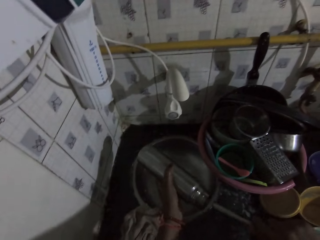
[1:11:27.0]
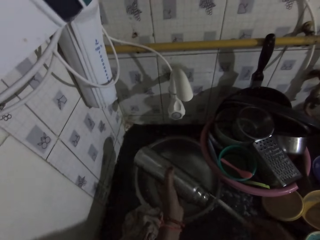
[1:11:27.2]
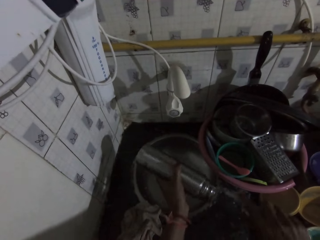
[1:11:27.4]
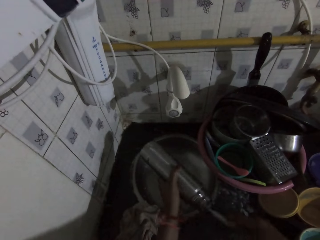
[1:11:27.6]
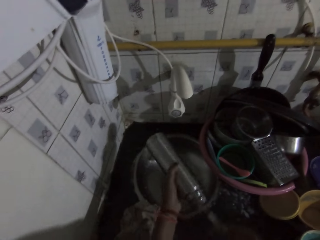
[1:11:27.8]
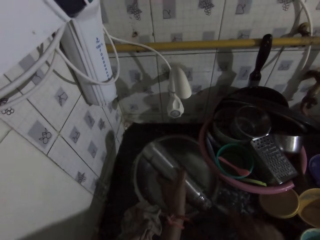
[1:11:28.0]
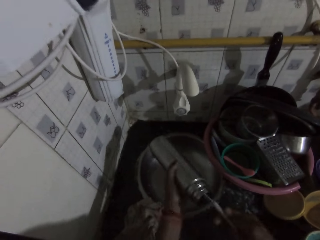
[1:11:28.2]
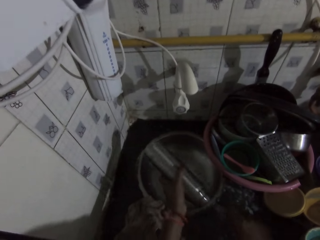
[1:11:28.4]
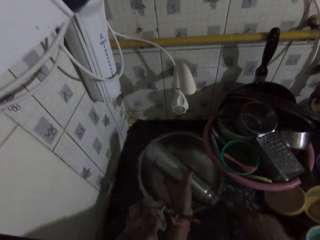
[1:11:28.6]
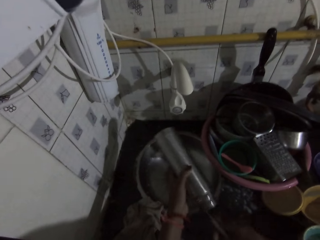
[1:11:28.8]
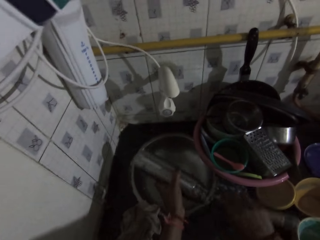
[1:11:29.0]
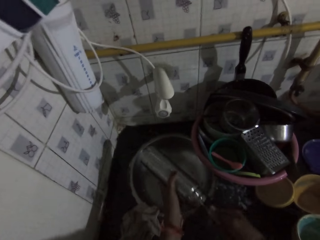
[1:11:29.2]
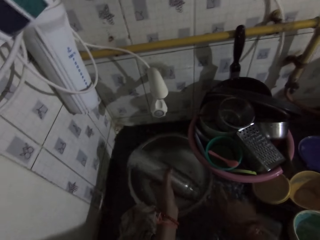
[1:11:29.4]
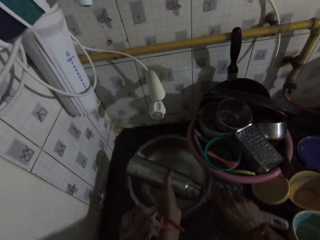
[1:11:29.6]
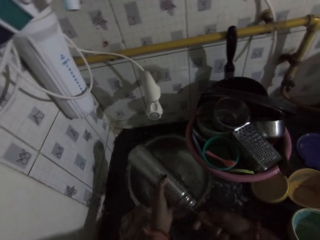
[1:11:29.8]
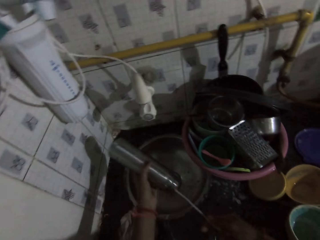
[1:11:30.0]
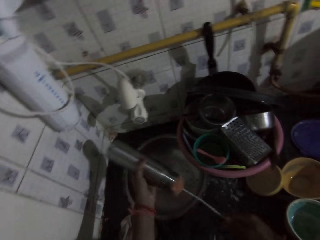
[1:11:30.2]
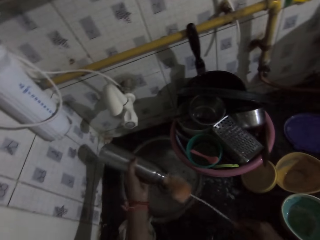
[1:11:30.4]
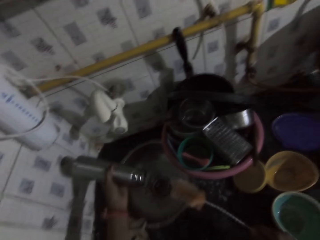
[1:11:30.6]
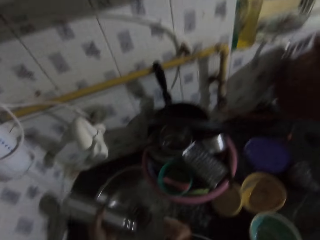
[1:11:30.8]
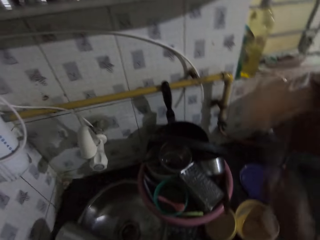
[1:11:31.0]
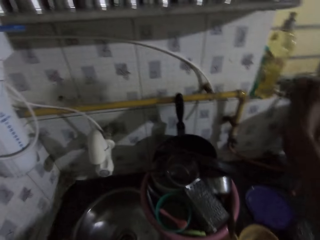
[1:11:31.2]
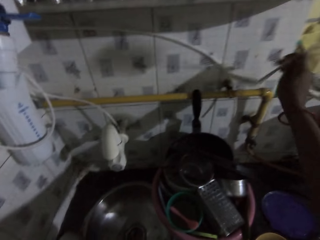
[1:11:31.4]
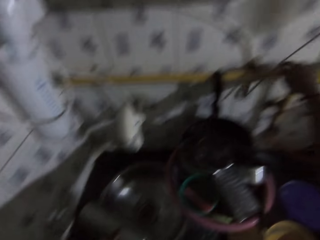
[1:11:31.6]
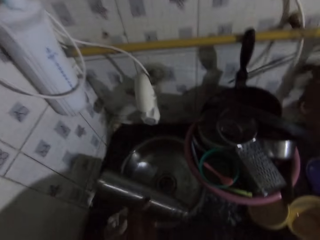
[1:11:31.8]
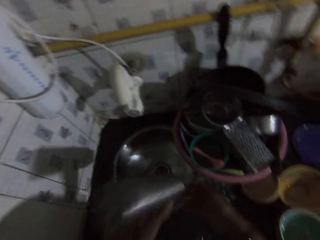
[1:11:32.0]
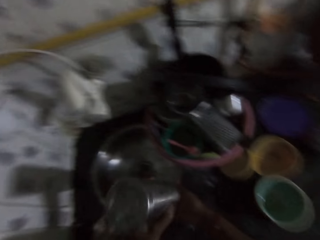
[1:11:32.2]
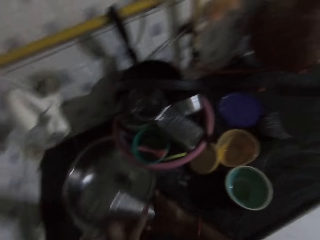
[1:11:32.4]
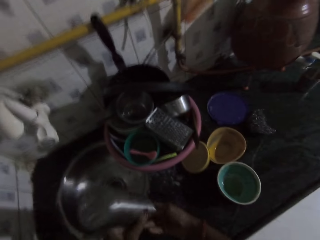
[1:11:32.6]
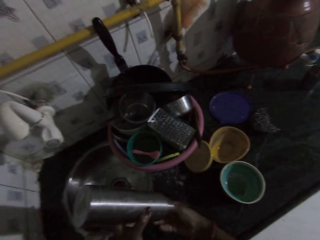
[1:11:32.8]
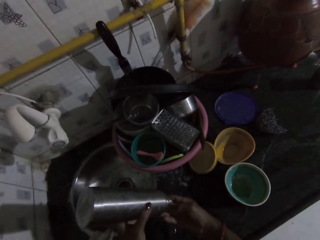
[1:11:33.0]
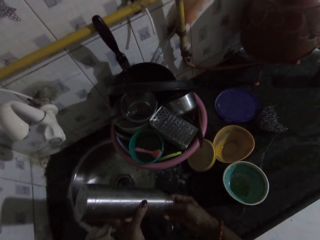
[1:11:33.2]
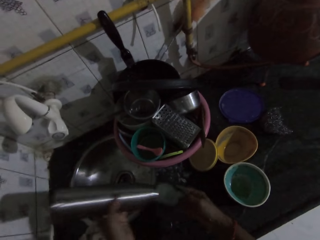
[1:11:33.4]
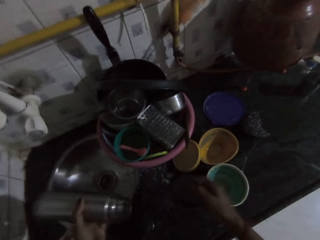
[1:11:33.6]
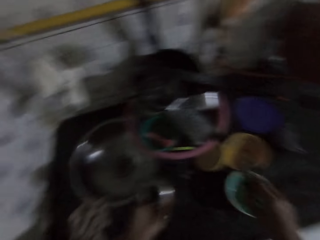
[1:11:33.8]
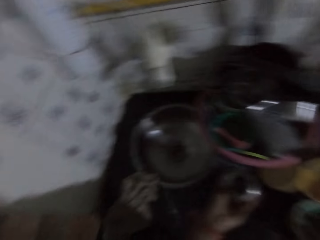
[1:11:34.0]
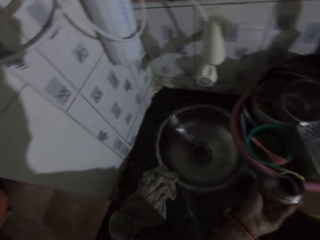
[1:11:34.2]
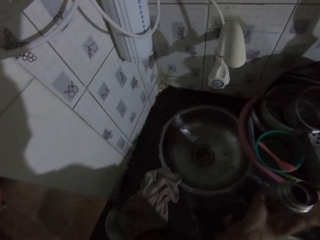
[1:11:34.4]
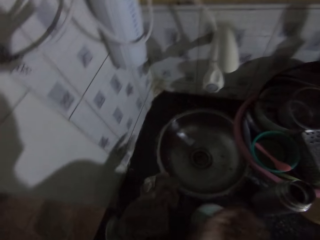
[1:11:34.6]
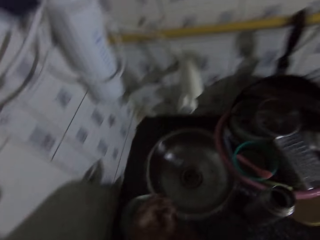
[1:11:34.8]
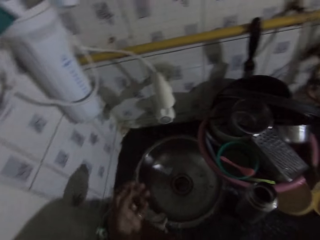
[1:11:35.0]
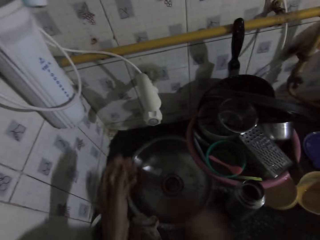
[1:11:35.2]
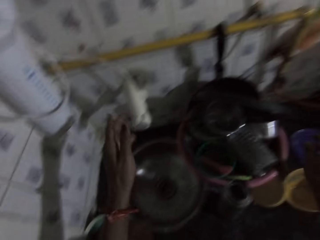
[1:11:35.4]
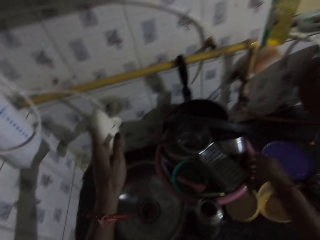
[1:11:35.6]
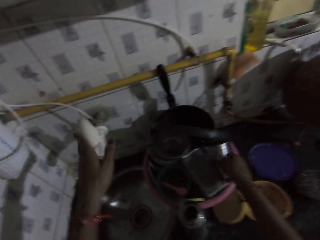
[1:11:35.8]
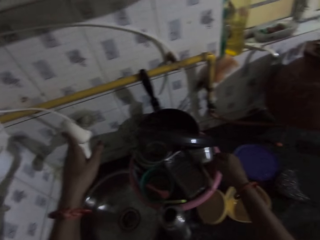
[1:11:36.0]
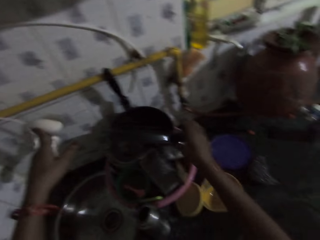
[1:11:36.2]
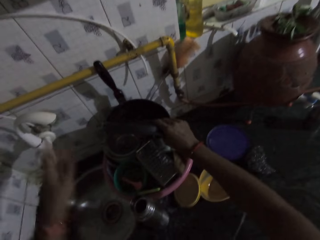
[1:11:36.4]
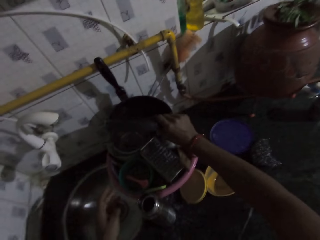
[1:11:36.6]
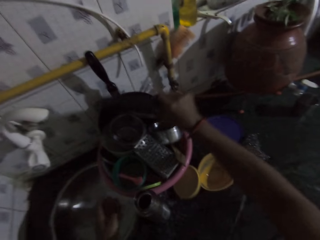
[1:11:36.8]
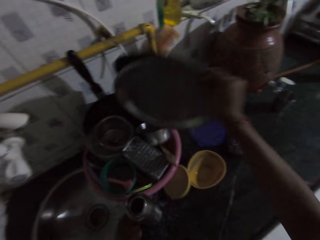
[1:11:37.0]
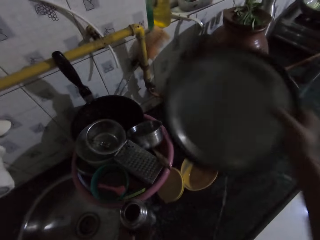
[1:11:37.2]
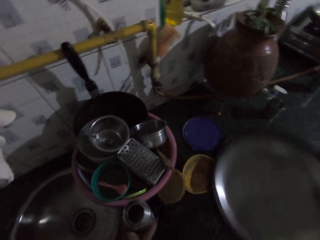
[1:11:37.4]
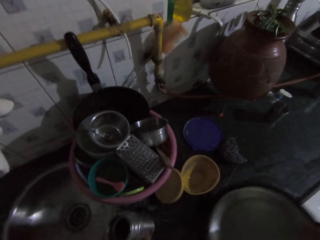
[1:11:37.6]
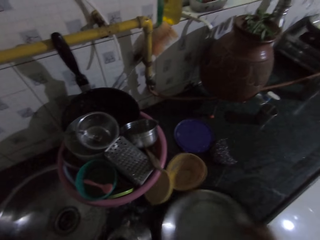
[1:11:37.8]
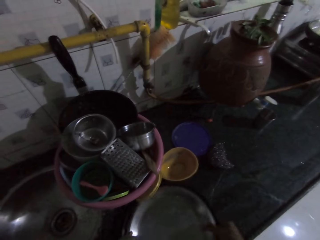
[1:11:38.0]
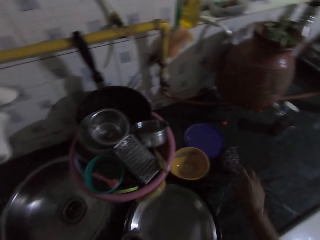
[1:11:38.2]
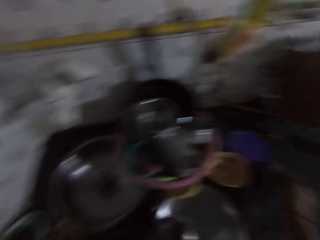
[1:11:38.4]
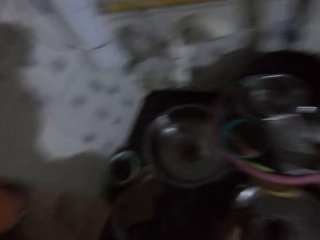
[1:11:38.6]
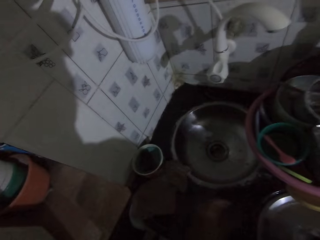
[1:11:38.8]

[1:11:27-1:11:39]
The camera wearer places the bottle scrubber in the rack on the wall with her right hand. She shakes the flask with her left hand. She holds the flask with both hands. She pulls out the sponge from the flask with her right hand. She places the flask on the sink with her left hand. She places the plate on the sink with her right hand. She adjusts the tap with her left hand. She picks up a plate from the bowl on the sink. She places the plate on the sink with her right hand.

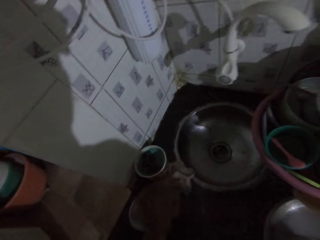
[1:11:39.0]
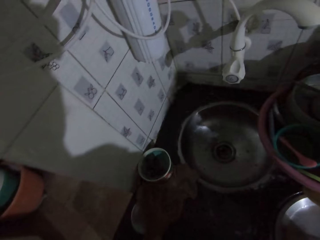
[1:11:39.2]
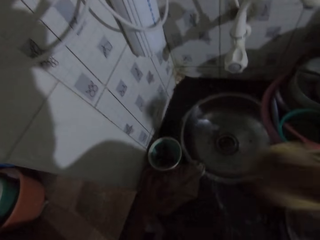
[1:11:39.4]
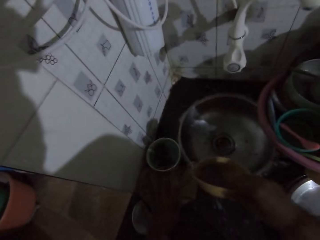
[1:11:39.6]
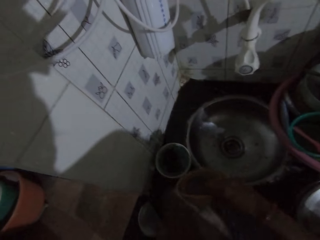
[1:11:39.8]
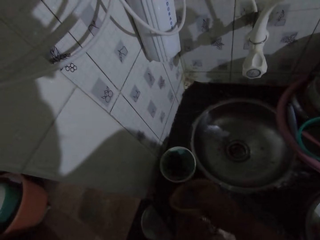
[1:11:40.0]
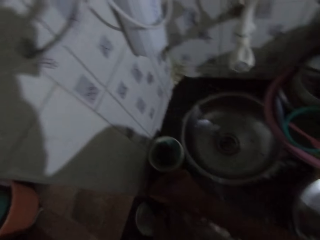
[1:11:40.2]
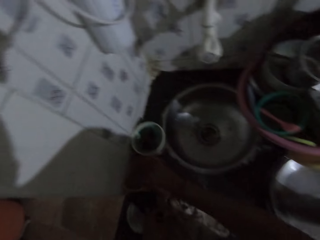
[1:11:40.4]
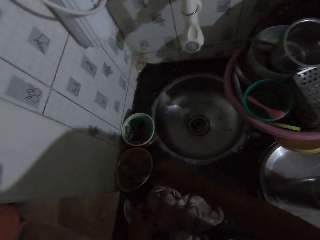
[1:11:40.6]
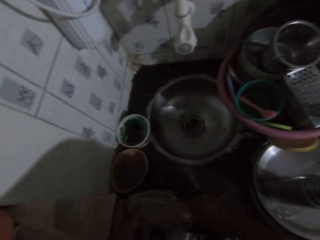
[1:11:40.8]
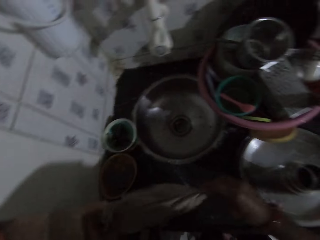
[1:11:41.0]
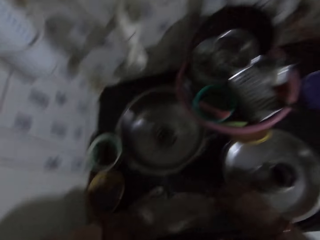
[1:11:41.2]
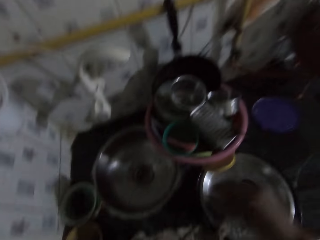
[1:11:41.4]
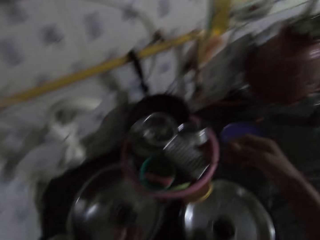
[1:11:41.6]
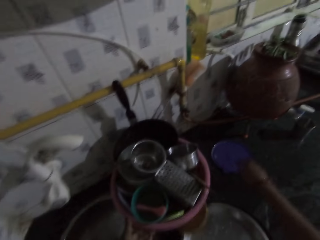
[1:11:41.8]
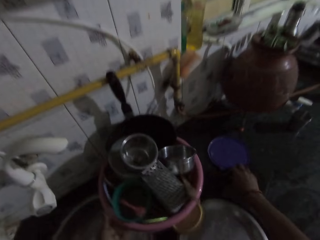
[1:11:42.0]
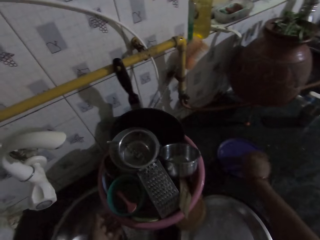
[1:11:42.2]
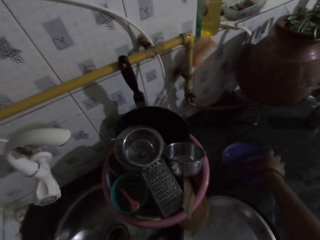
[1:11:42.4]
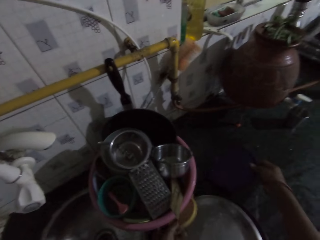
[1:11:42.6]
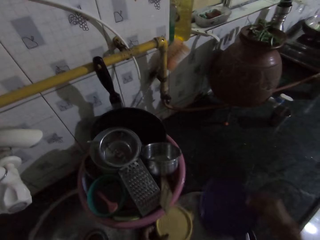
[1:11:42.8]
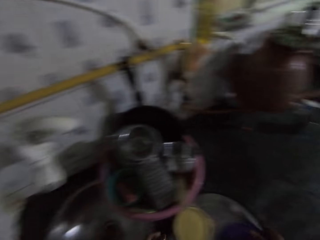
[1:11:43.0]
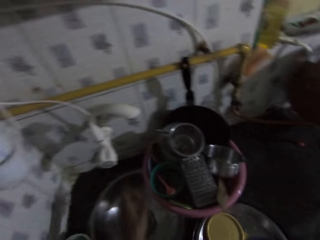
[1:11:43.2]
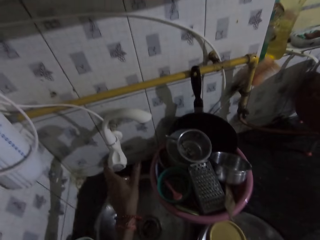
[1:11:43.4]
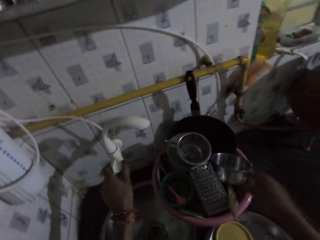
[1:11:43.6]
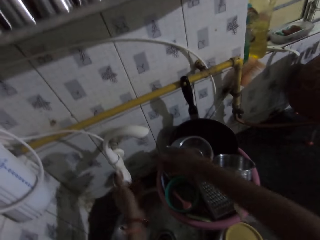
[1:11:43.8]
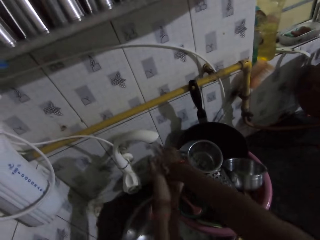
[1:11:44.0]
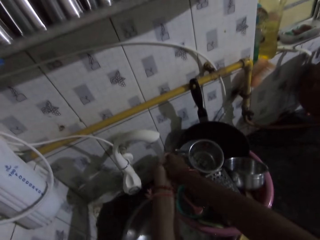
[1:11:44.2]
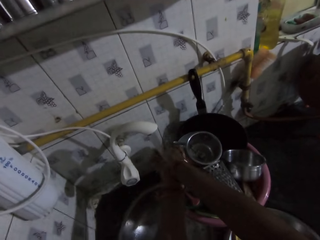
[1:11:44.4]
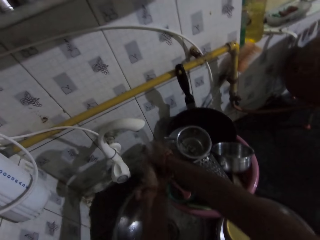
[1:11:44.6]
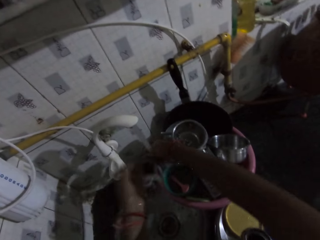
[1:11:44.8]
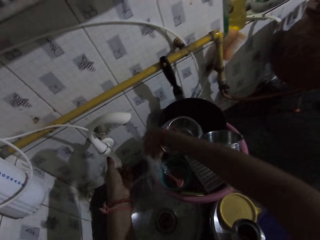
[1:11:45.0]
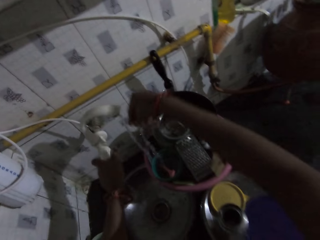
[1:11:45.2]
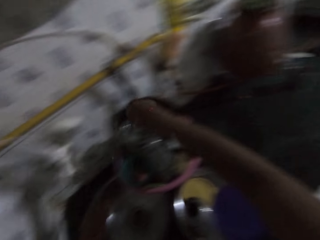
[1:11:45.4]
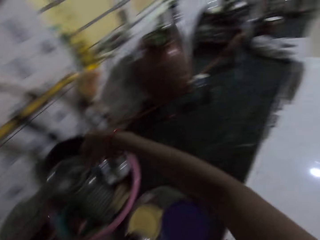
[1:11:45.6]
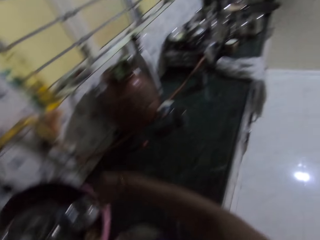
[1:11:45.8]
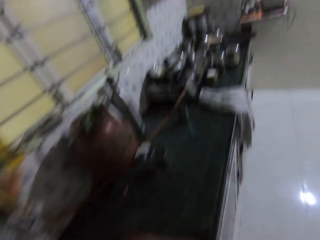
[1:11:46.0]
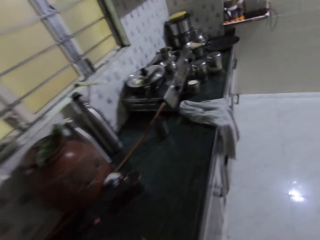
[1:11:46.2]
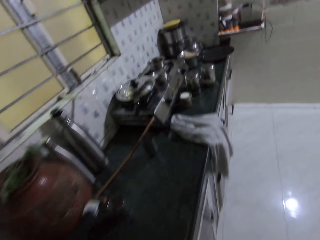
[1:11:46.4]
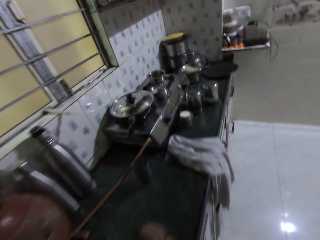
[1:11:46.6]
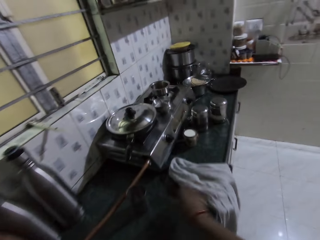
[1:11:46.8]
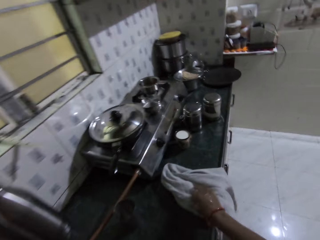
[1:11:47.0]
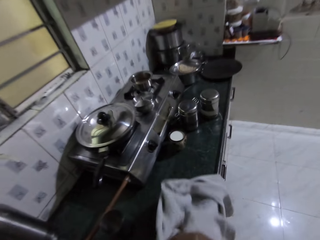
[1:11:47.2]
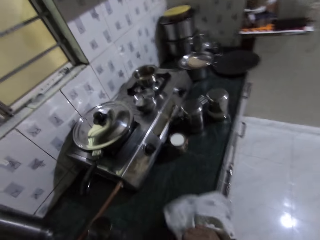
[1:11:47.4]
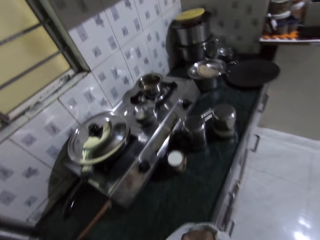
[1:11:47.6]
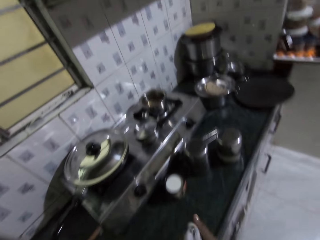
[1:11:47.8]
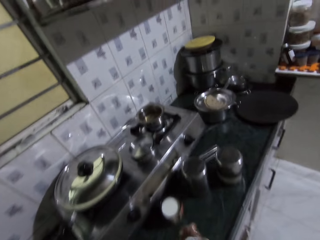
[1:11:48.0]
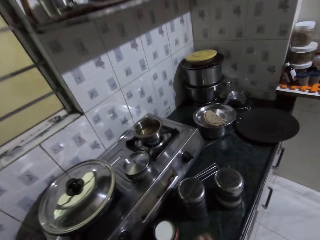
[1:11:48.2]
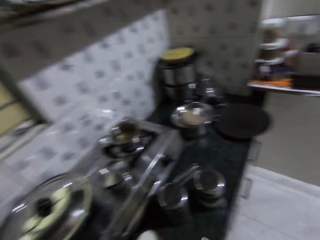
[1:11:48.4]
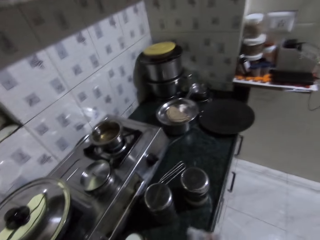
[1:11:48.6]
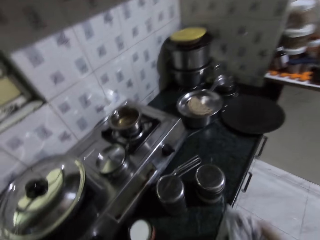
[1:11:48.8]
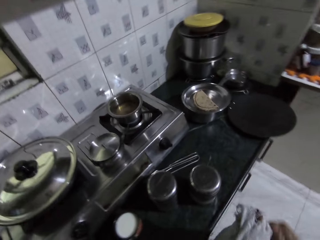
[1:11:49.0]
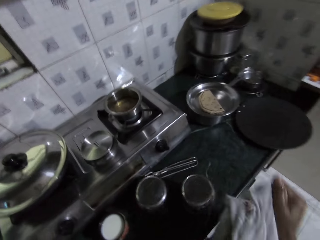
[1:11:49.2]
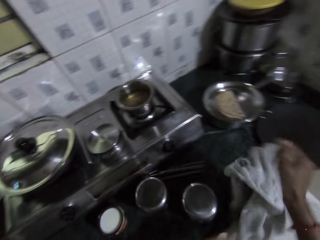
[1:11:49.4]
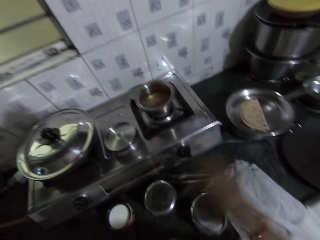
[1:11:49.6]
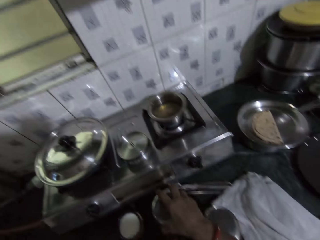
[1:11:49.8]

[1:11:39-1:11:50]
The camera wearer moves a piece of cloth from the sink with her left hand. She removes the plate from the basin. She places the plate on the sink with her right hand. She holds the piece of cloth with both hands. She picks up the plate on the cabinet with her right hand. She picks up the plate on the cabinet with her left hand. She places the plate in the plate on the cabinet with her left hand. She places the plate in the plate on the cabinet with her right hand. She turns on the tap with her left hand. She rinses her hands with water from the tap. She turns off the tap with her left hand. She picks up a piece of napkin from the cabinet with her right hand. She cleans her hands with the napkin.
